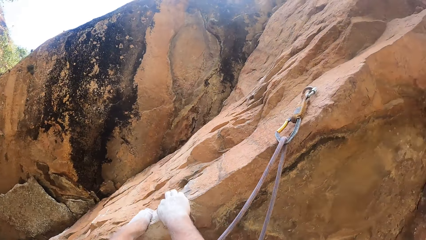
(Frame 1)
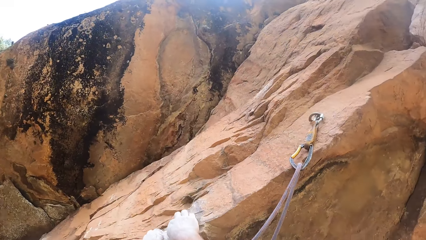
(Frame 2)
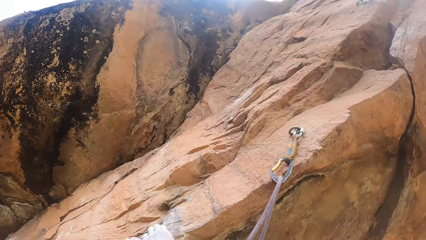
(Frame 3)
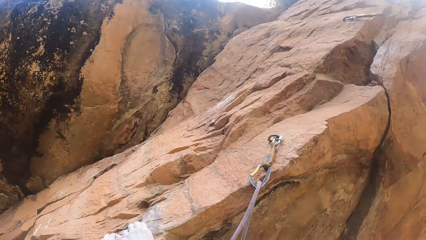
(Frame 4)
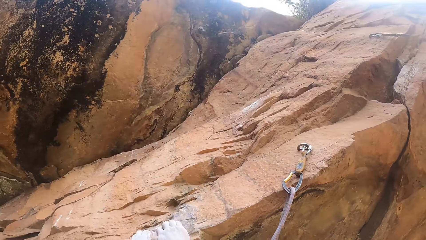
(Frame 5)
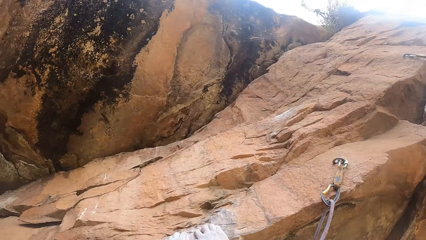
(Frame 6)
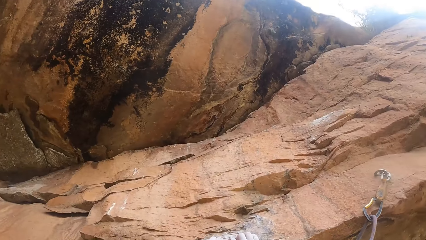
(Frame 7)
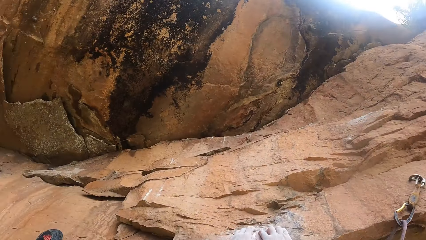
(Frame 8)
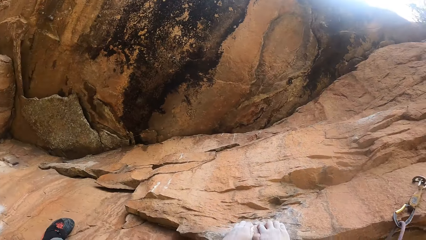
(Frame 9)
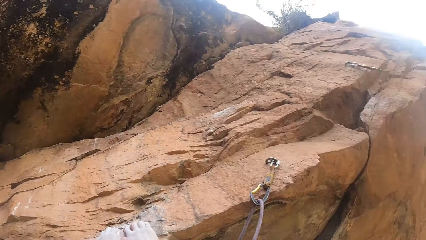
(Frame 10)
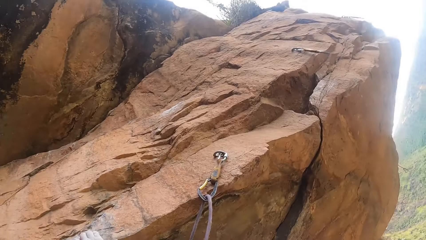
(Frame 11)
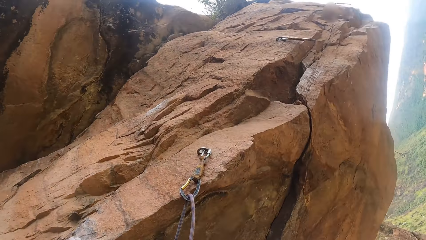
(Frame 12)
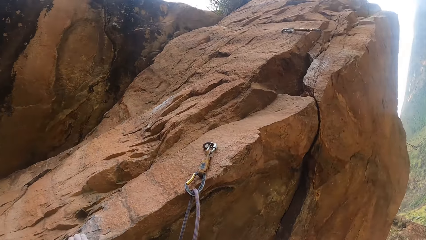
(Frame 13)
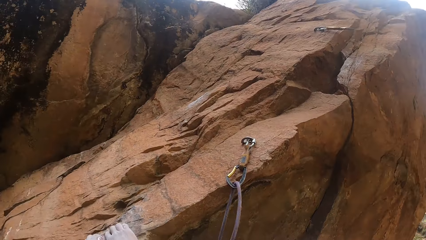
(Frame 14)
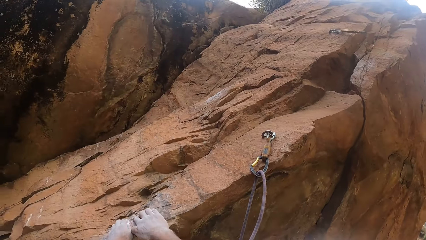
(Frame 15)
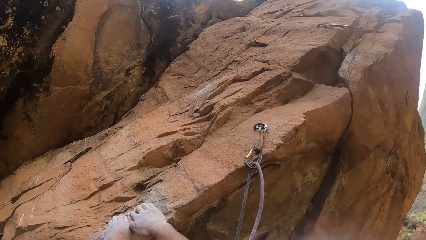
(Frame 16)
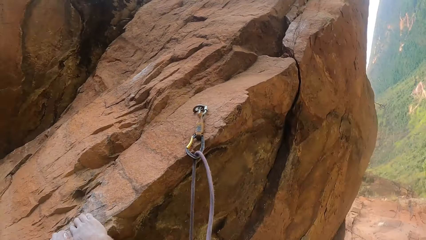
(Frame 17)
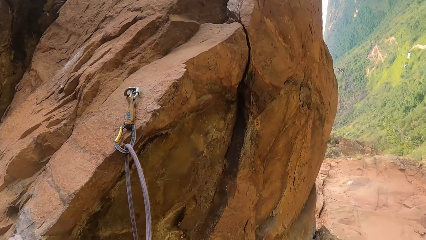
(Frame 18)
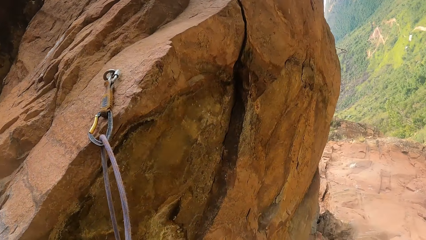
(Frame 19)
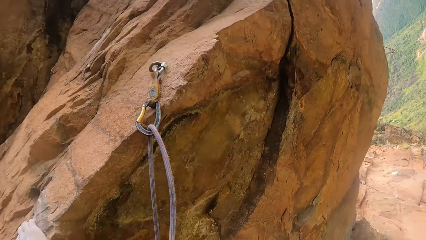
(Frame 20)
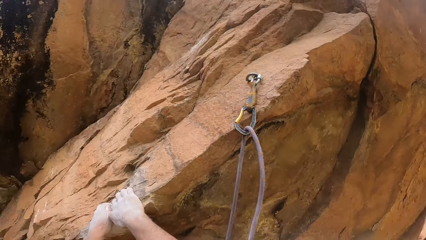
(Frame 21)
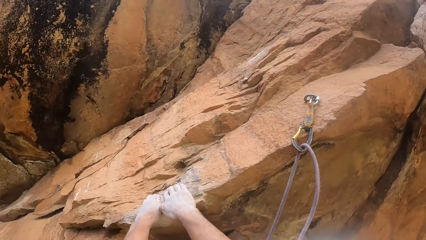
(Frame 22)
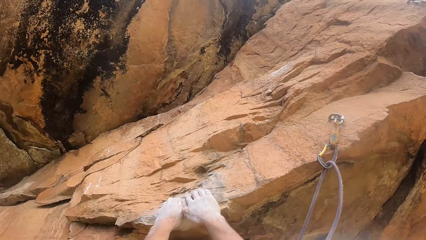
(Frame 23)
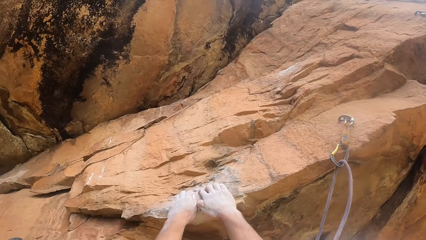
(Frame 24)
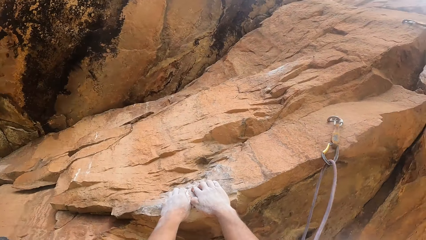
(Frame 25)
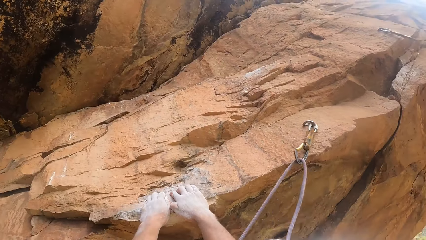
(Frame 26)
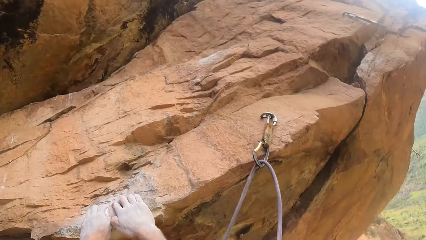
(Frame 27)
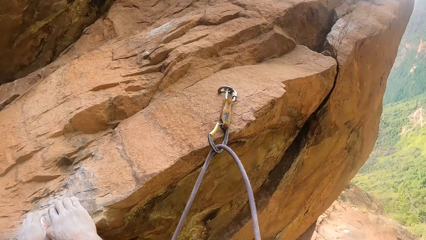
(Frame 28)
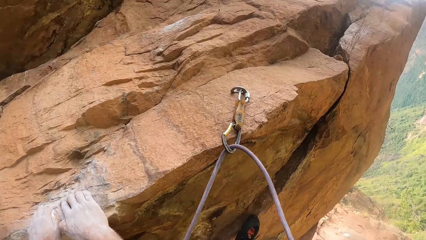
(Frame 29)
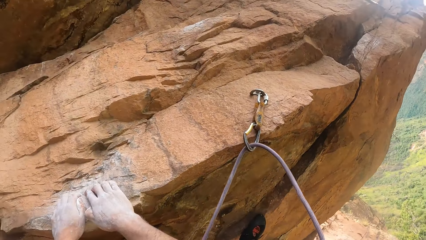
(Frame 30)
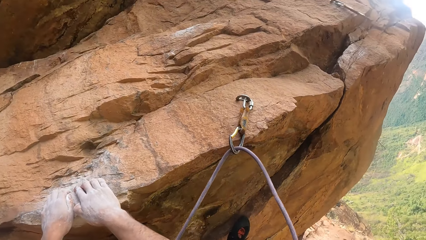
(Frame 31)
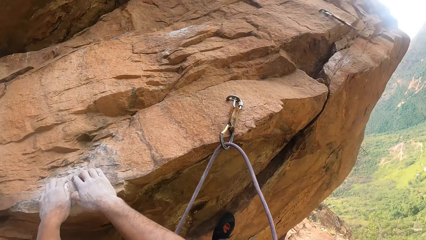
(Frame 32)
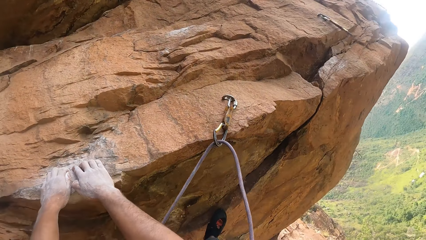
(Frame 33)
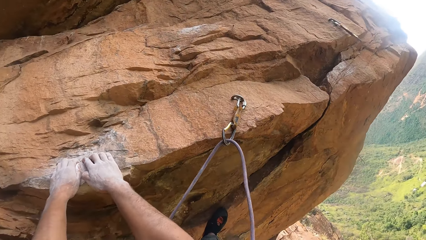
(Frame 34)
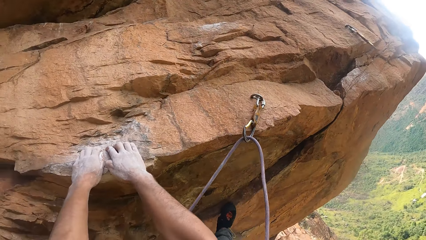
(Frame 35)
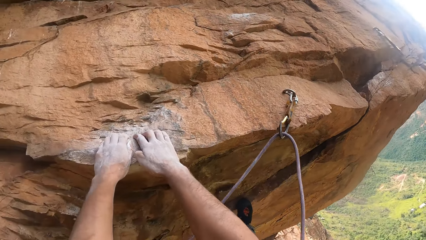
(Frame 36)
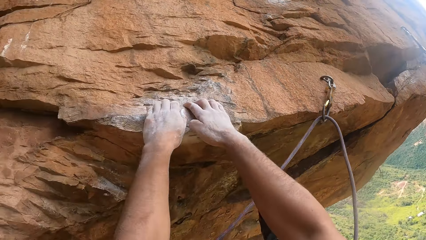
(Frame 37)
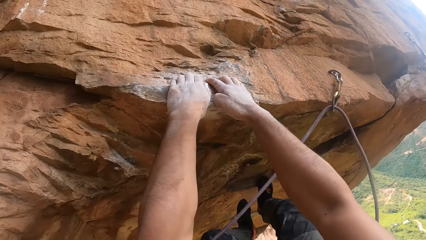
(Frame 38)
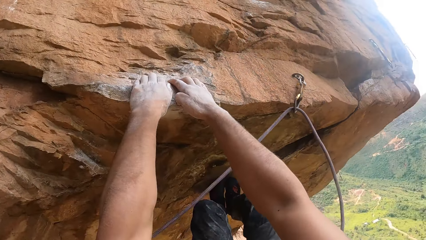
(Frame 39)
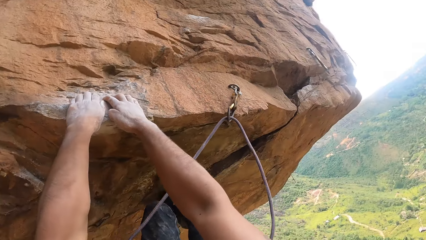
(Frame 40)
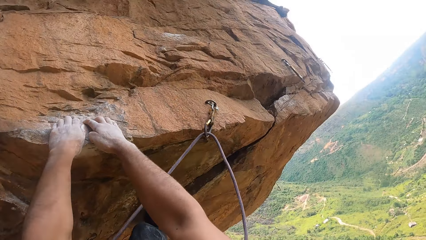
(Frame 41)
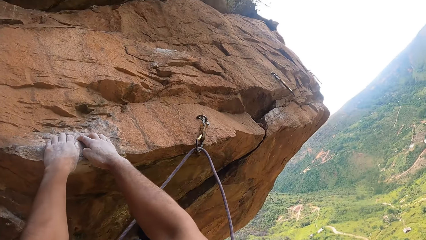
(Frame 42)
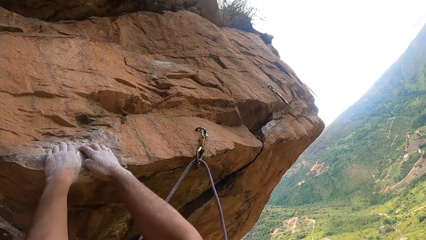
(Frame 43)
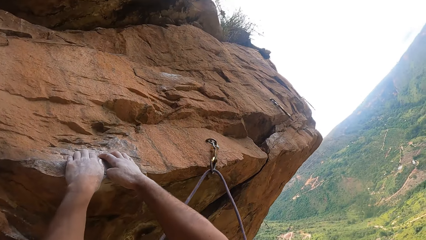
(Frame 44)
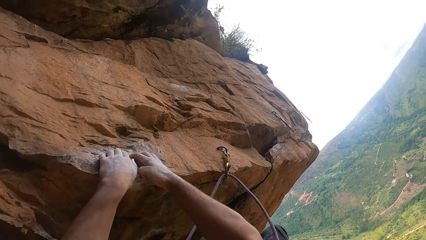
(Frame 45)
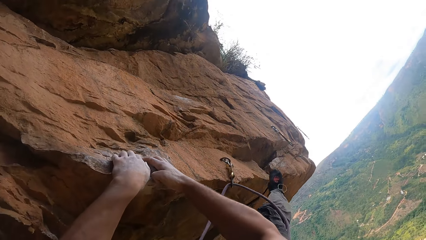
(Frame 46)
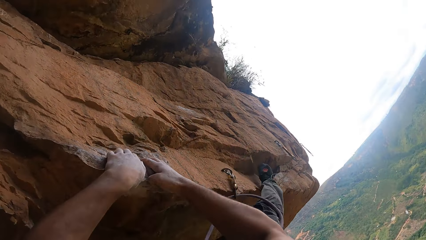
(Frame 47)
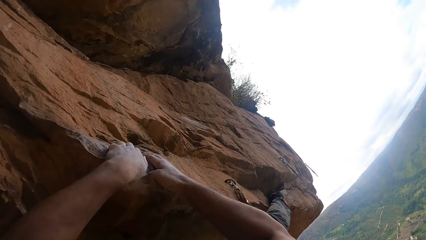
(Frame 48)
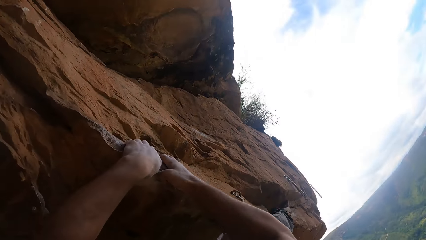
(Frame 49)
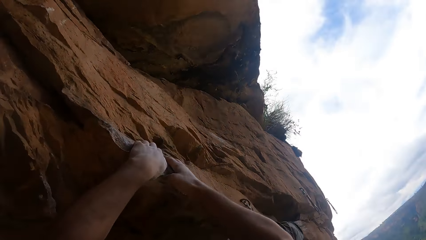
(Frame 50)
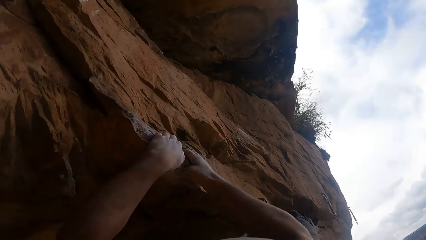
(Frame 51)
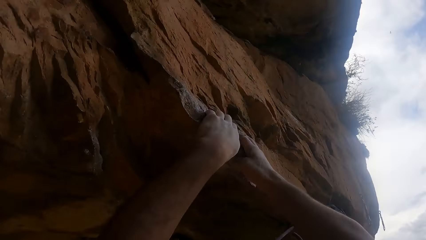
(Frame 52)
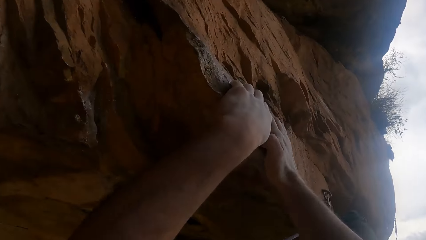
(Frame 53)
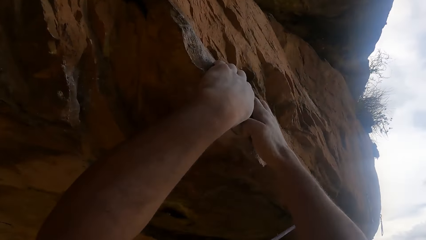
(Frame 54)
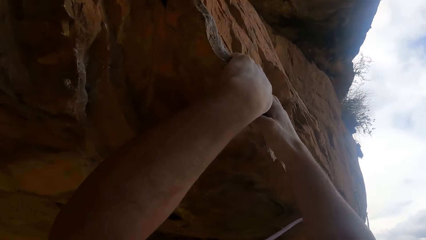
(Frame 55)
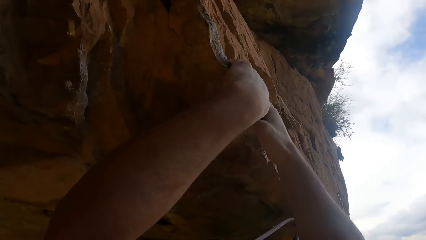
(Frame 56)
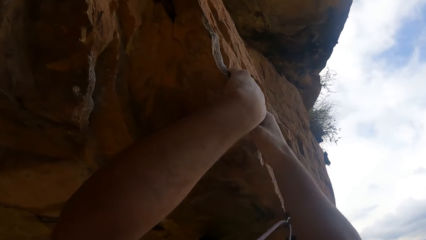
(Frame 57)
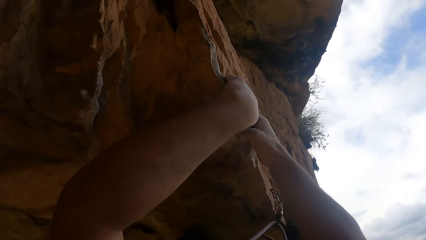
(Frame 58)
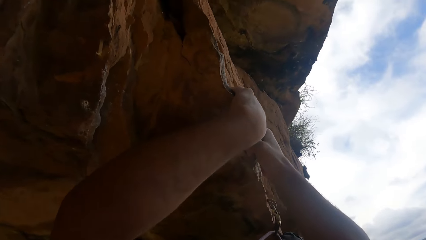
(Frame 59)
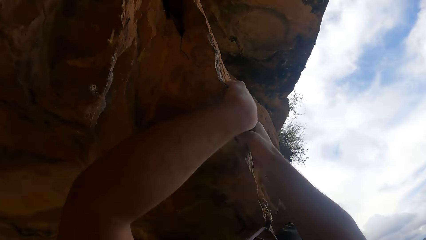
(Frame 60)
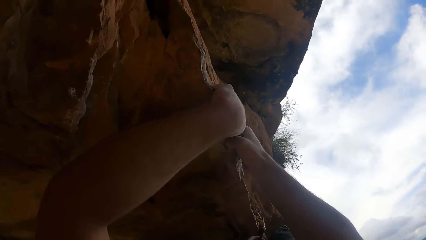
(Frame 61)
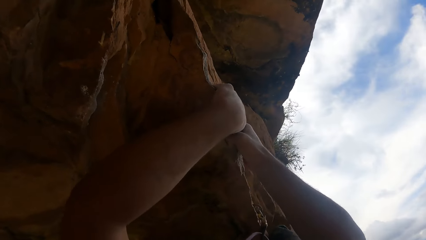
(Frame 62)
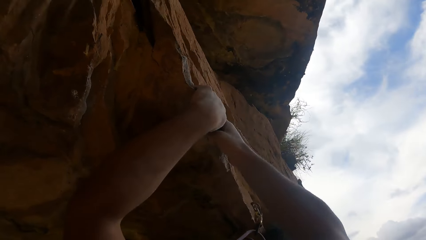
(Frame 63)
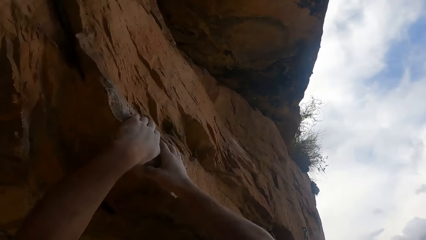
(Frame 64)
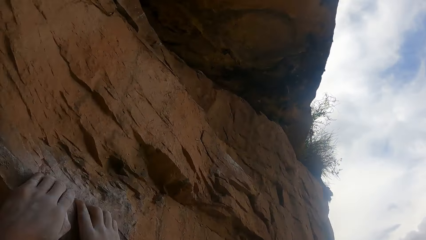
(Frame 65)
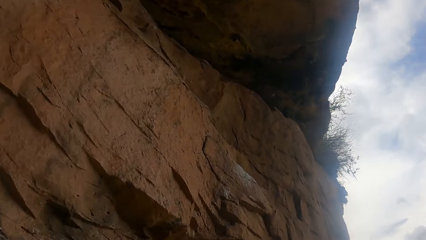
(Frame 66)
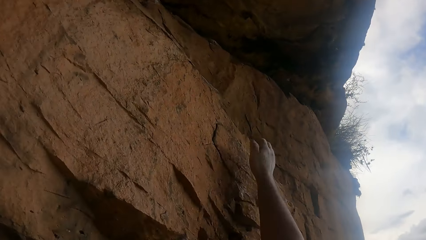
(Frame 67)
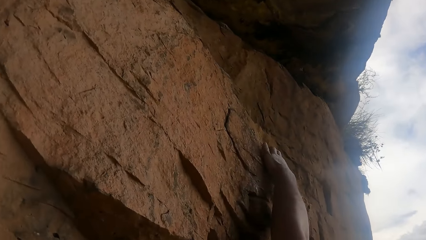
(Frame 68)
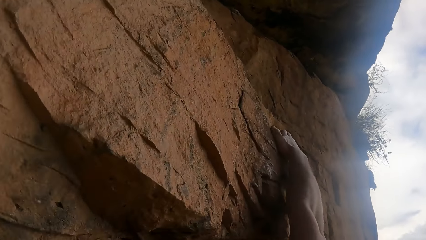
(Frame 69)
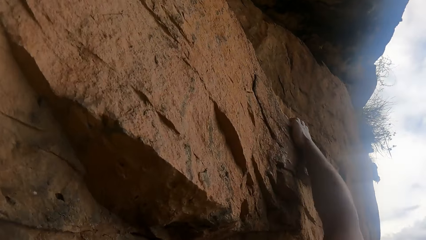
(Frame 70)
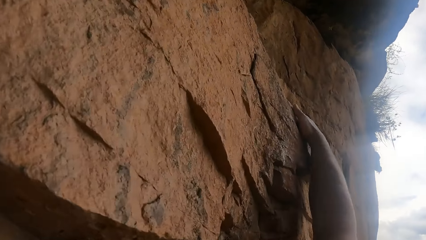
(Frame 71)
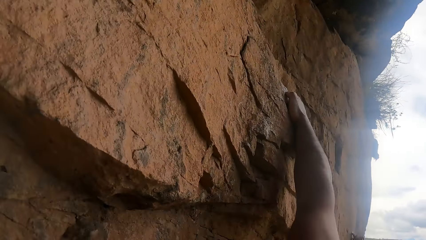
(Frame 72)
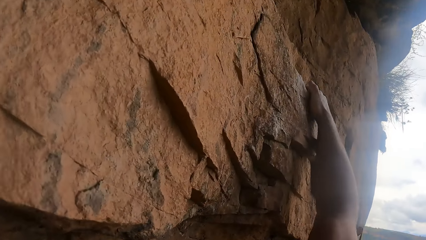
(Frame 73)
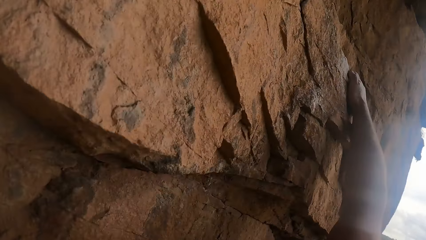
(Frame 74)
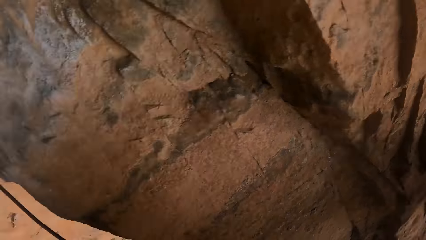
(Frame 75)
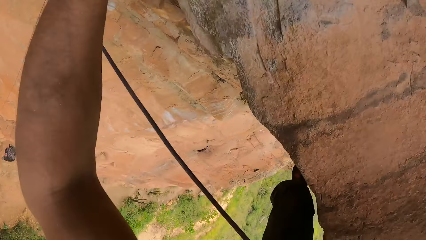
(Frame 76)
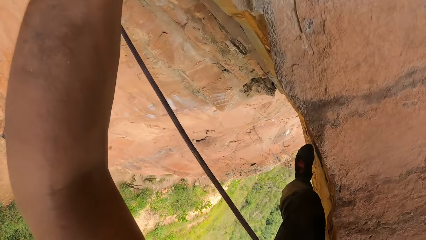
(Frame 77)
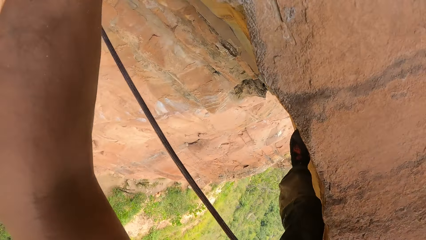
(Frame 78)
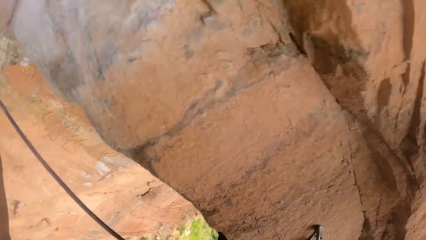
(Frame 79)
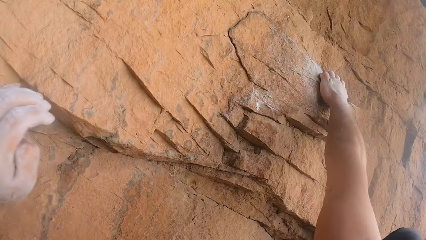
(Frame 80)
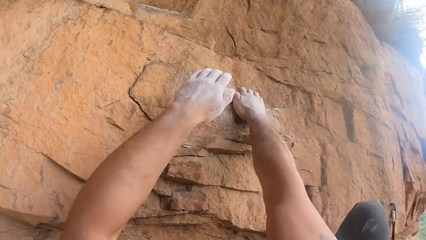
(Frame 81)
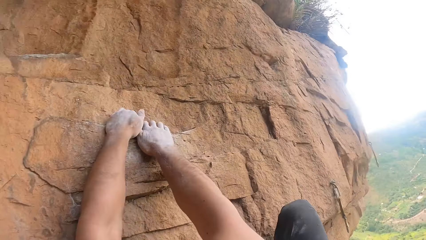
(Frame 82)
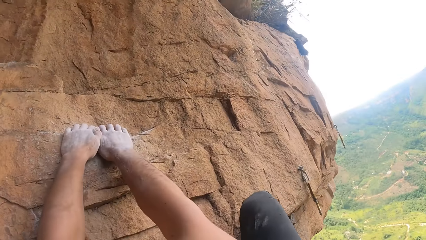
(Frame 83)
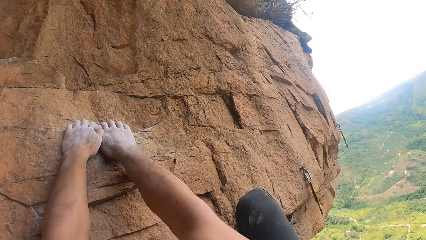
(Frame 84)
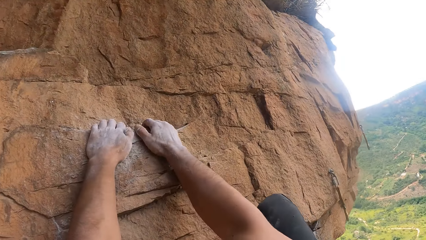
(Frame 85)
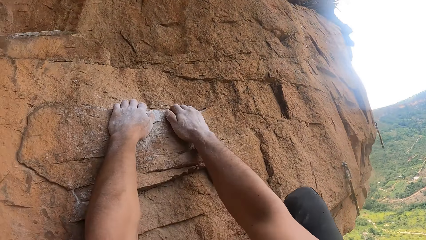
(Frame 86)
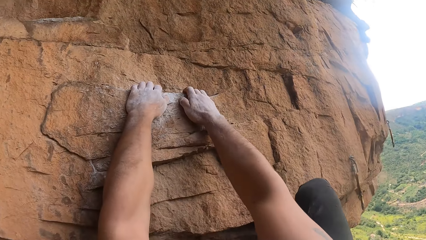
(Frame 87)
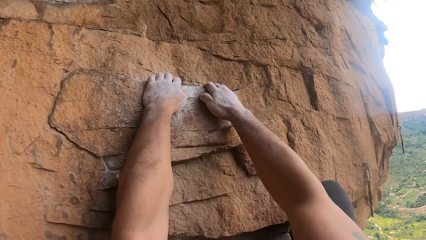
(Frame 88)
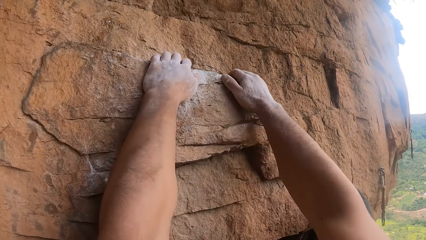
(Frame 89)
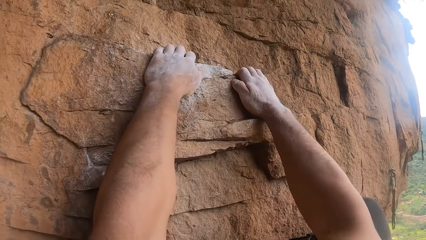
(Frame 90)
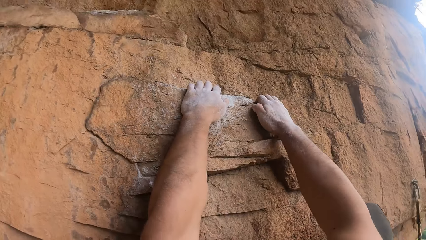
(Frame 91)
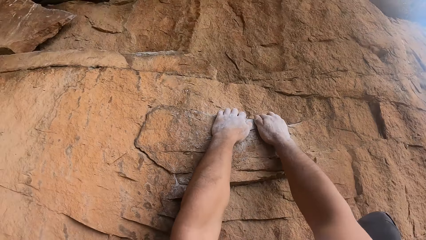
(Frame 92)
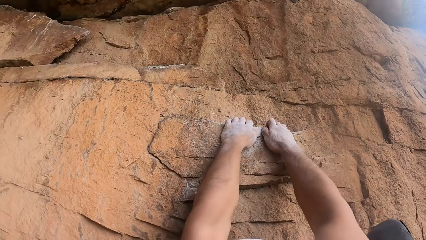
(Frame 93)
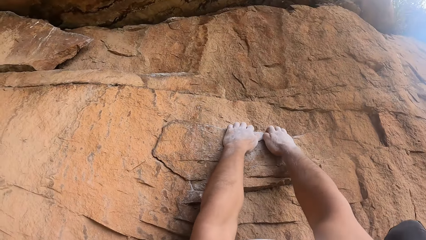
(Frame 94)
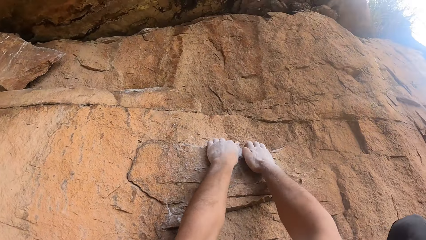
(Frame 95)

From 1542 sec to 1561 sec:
The camera wearer climbs the rock. He holds the rock. He looks around. He places his leg on the rock. He holds the rock. He looks around. He holds the rock.
